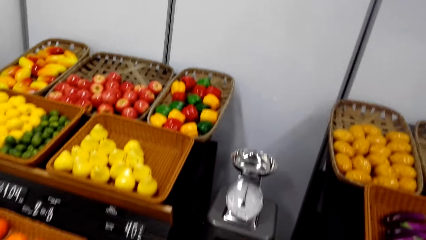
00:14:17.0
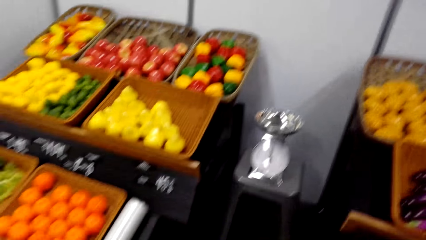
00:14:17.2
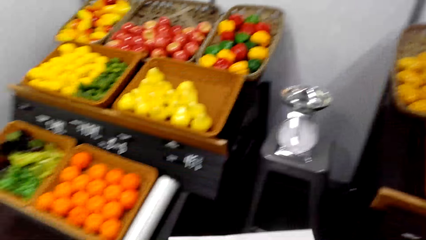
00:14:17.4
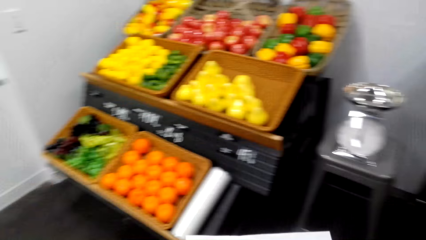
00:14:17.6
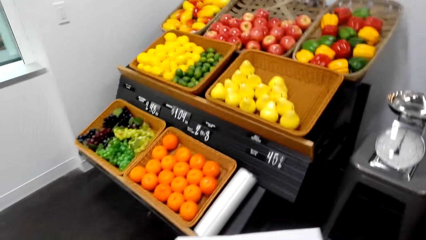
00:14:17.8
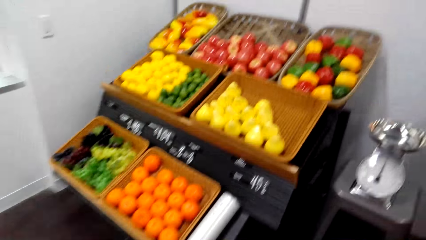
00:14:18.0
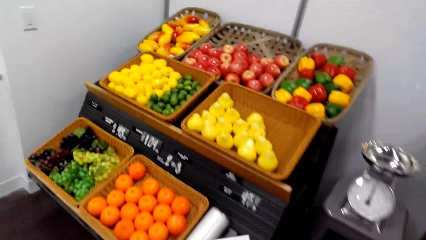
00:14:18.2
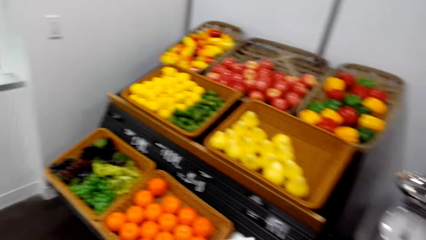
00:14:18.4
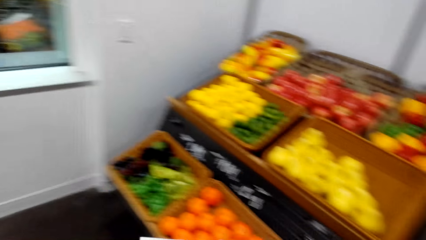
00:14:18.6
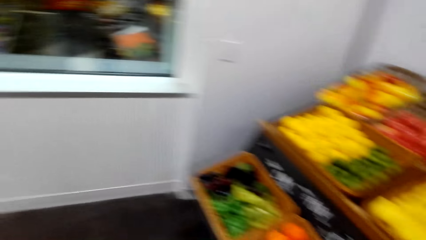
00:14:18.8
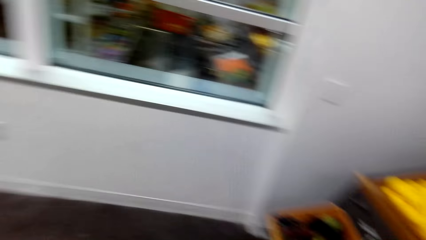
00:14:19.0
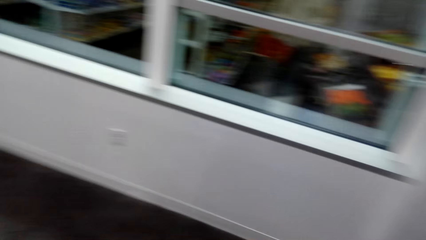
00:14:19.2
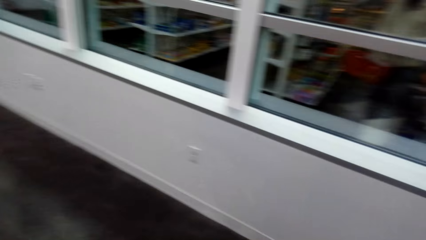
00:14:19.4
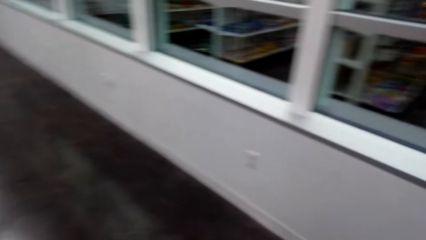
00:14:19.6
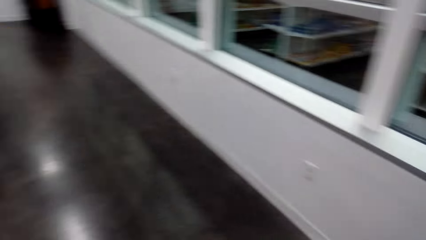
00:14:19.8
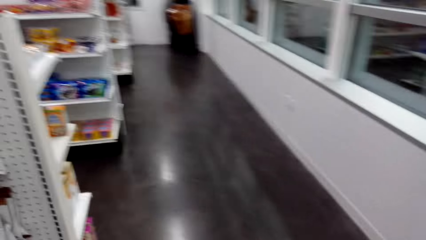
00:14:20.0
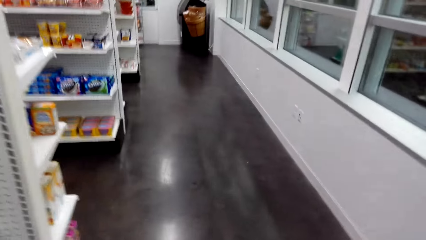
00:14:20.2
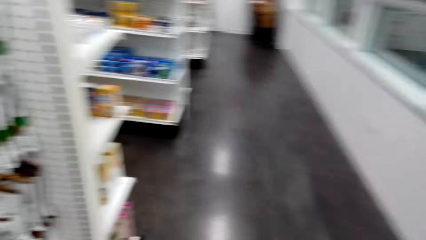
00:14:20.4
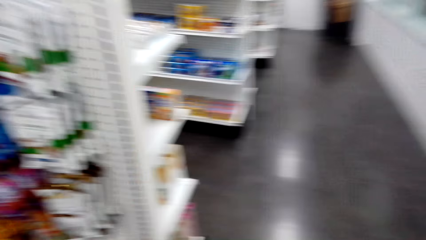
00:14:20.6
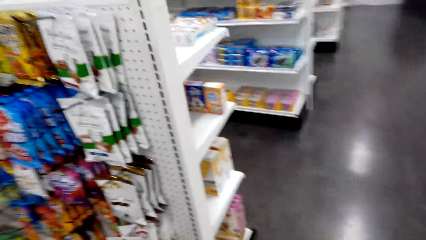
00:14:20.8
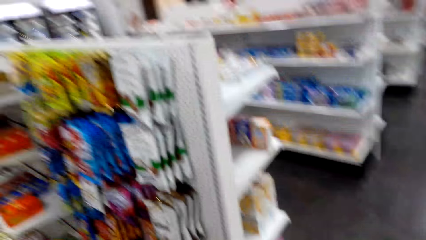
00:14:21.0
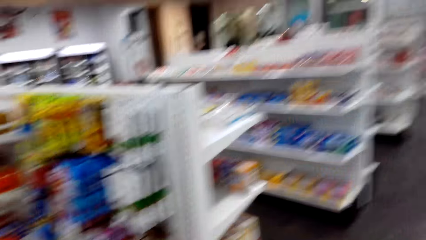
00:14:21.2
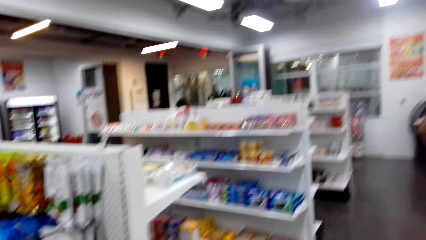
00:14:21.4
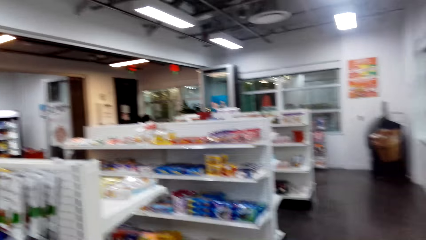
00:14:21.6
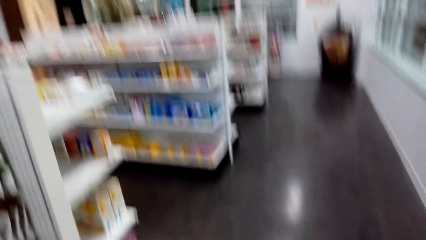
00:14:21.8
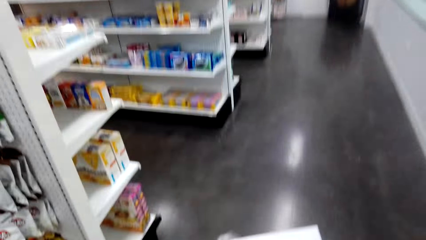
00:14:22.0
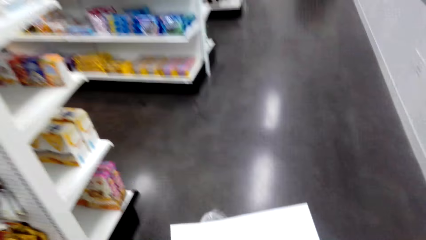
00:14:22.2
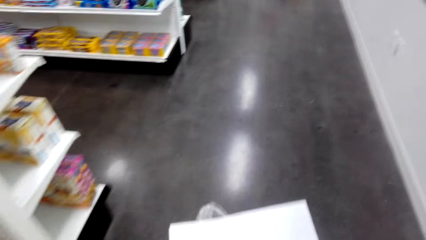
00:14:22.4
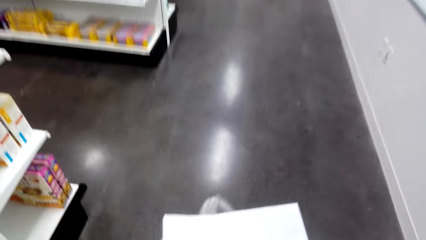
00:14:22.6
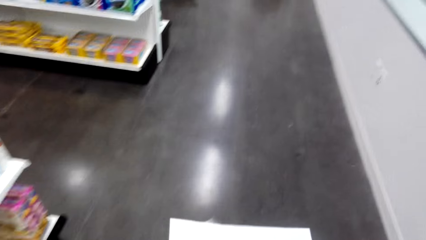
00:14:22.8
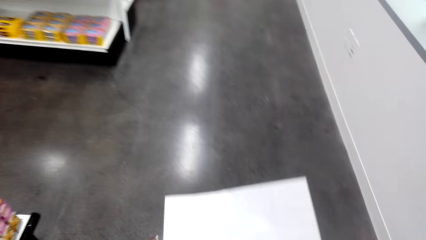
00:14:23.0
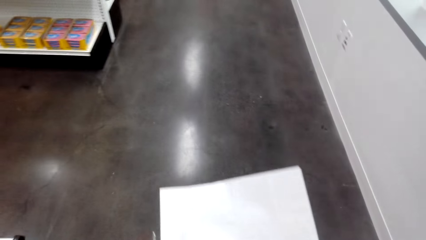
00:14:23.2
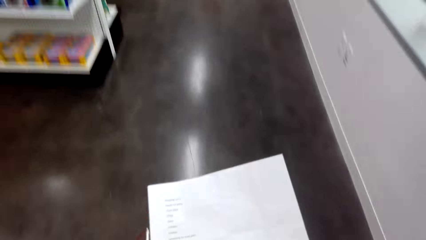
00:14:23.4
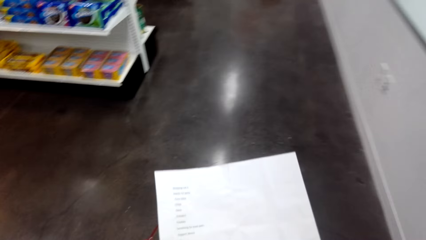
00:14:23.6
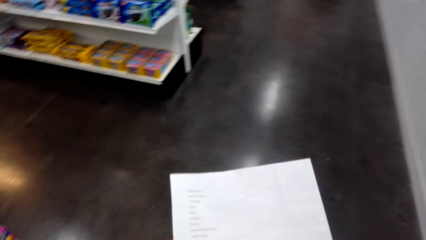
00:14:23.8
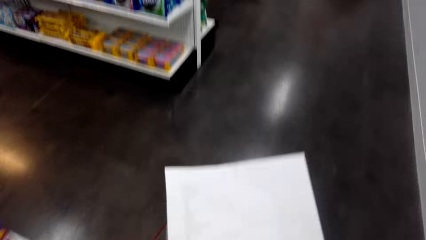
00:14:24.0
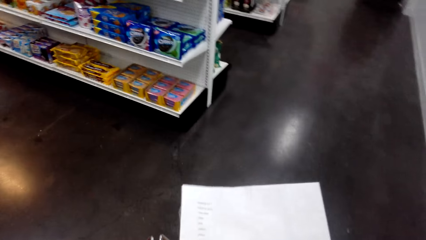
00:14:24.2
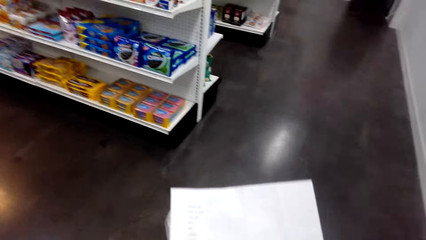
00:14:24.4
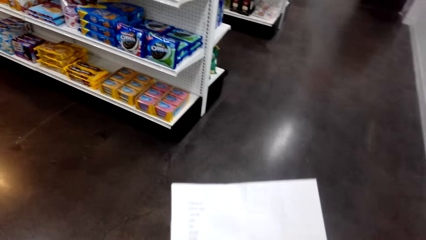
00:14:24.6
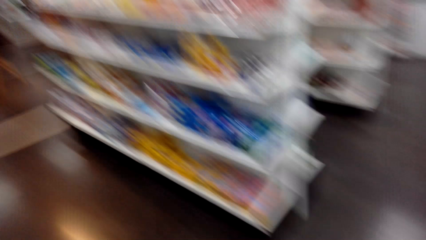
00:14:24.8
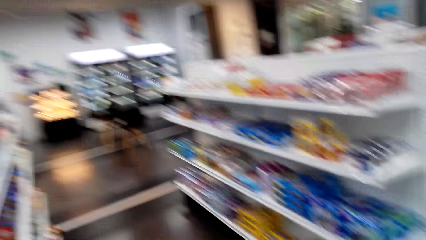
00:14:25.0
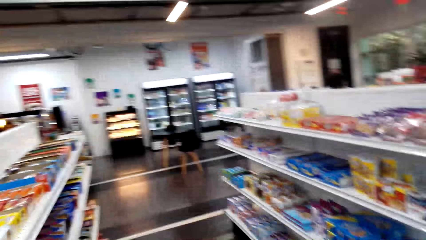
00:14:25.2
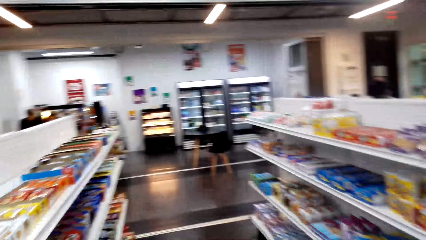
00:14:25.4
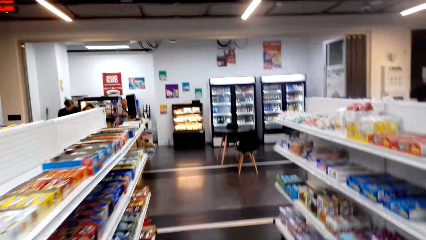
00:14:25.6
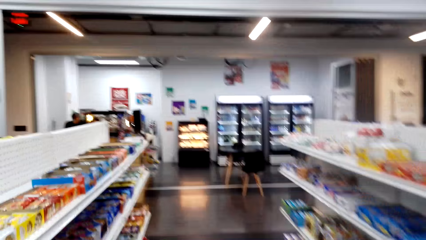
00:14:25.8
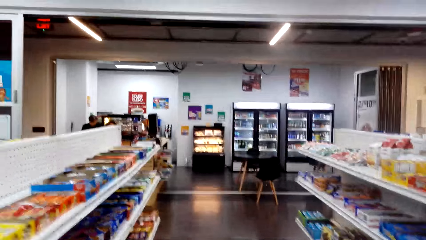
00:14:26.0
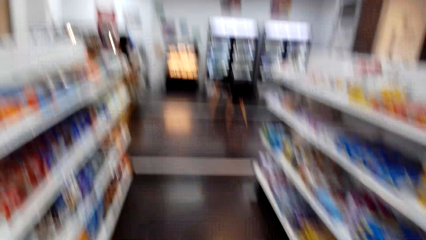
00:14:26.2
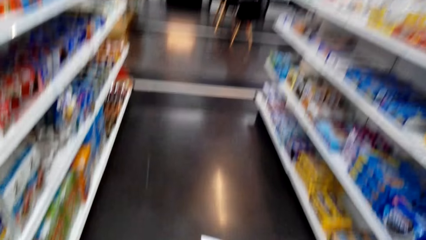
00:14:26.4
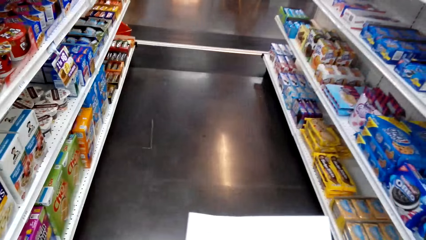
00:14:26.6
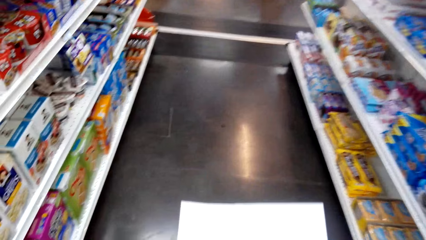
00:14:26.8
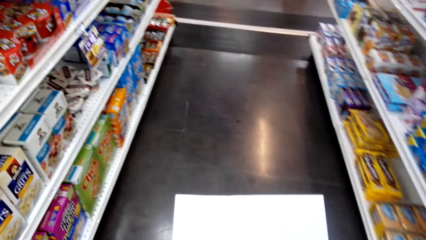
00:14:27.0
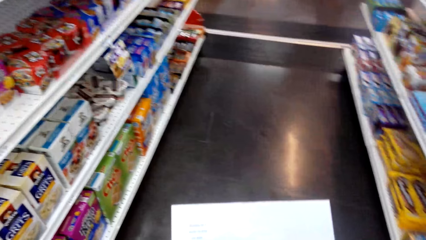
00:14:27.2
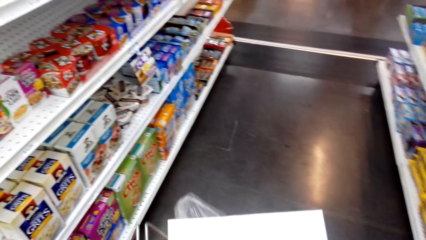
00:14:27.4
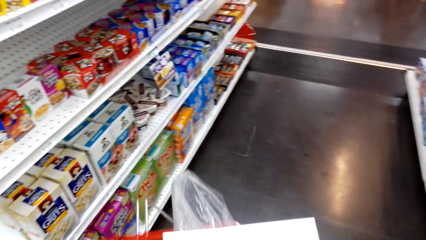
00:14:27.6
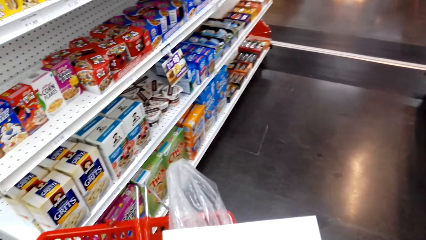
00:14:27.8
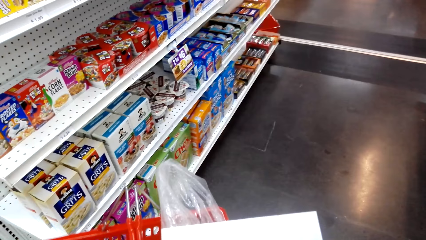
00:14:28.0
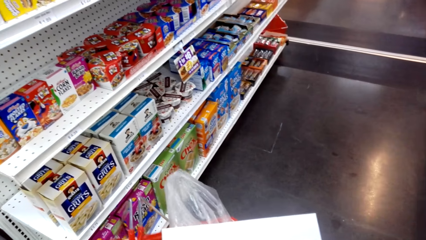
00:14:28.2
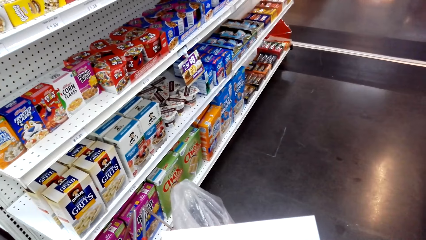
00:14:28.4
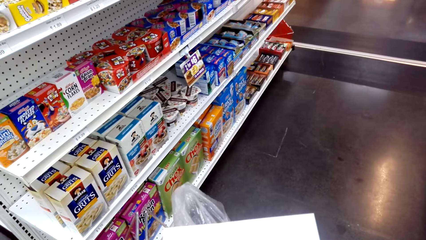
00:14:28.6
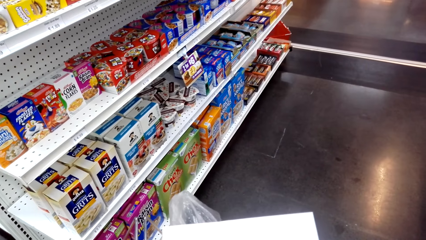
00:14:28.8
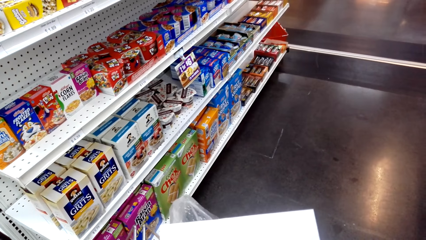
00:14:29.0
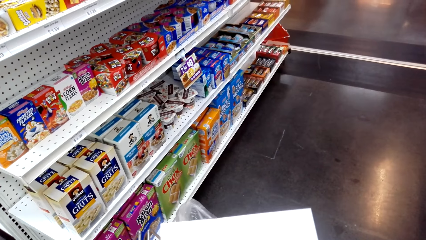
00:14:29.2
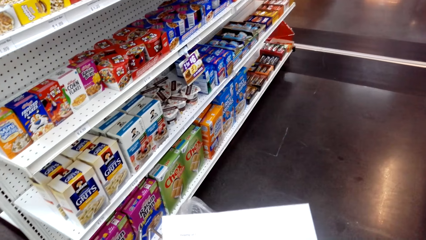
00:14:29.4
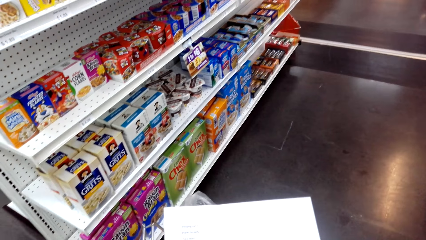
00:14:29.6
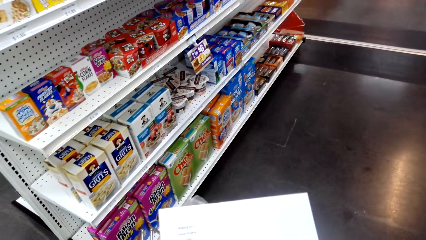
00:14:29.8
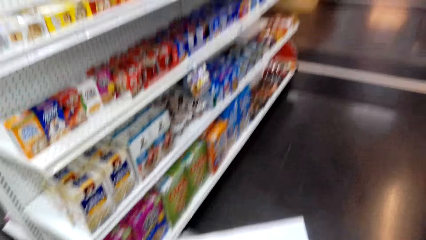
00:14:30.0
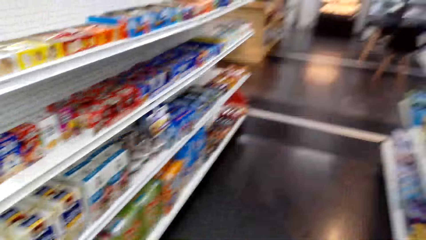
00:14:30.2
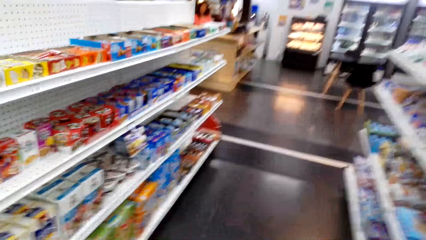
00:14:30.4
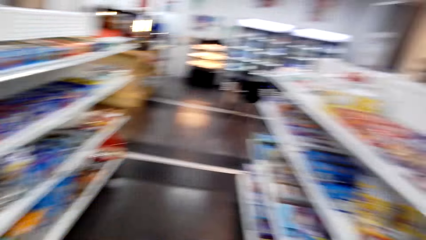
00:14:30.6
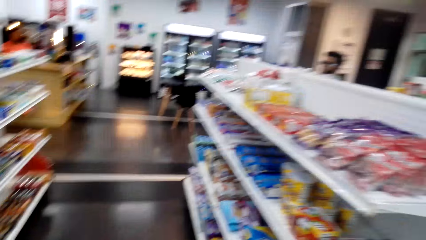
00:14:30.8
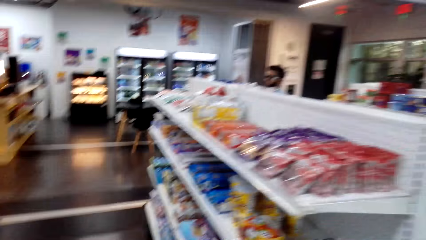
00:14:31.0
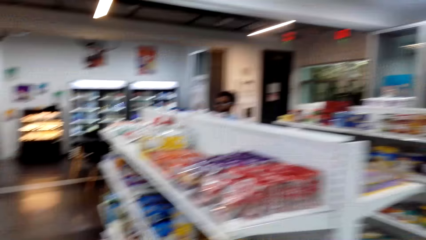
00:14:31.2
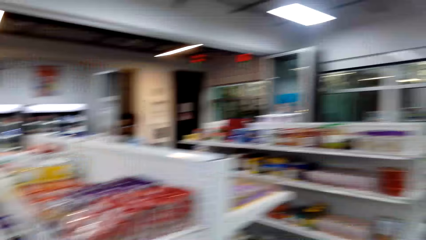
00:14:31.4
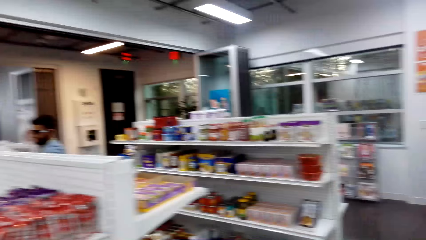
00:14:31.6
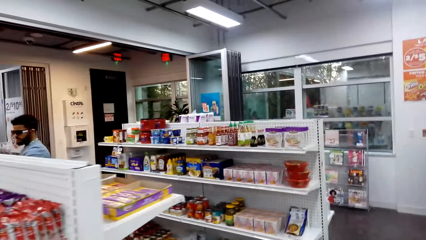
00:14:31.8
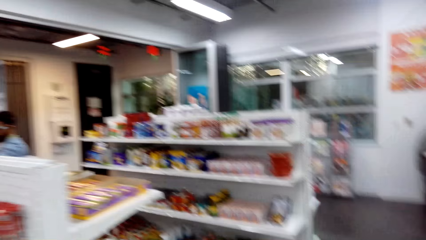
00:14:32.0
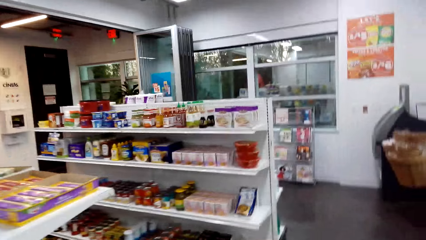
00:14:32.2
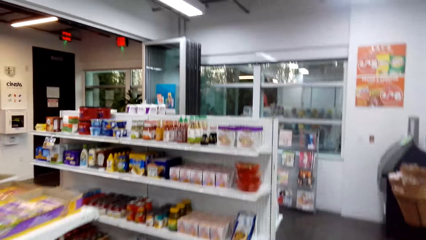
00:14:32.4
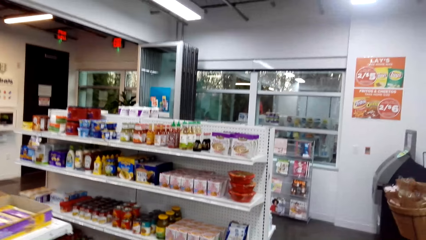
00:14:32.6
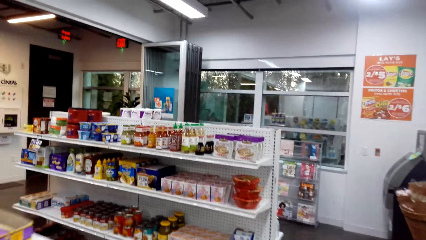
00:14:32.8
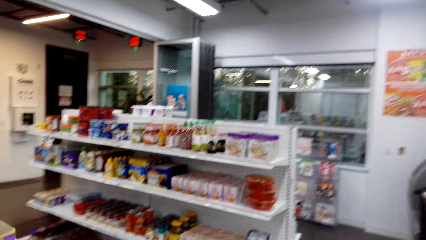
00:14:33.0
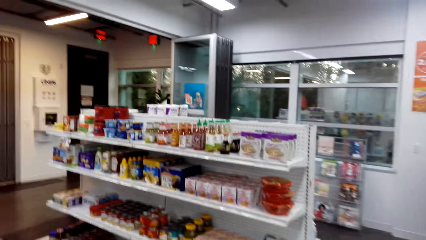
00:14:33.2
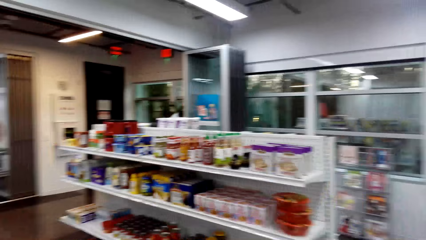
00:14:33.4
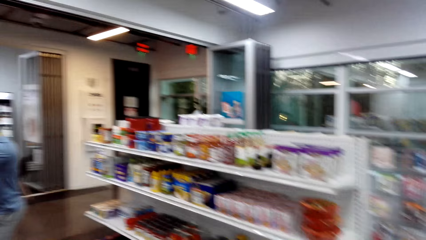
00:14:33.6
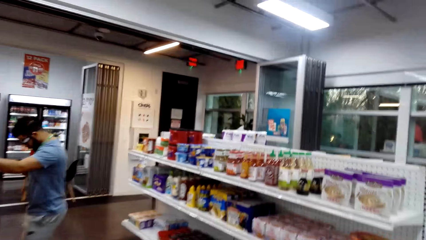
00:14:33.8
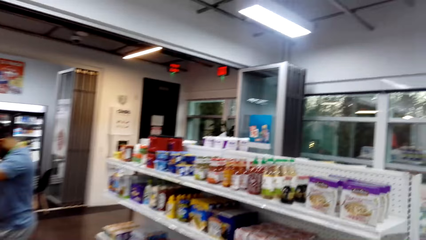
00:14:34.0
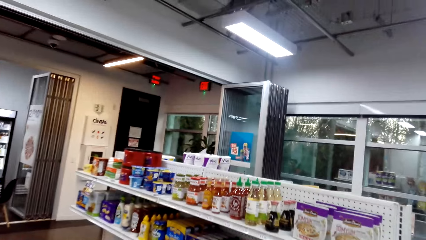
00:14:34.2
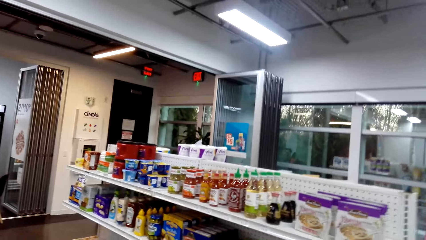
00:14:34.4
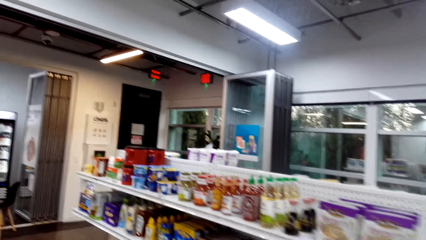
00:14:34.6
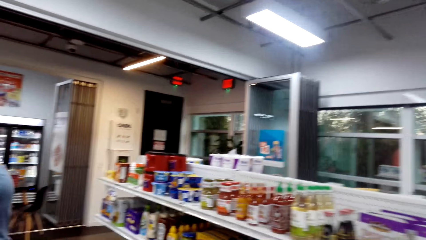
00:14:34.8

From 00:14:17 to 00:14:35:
The camera wearer turns around. They walk around. They hold a paper. They walk around. They look down. They hold a paper. They hold a shopping basket. They stand. They turn to the side. They walk around.
